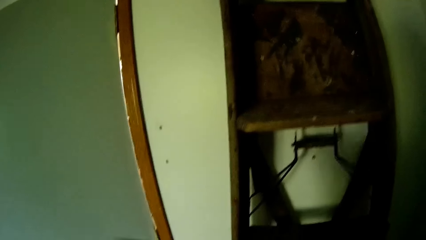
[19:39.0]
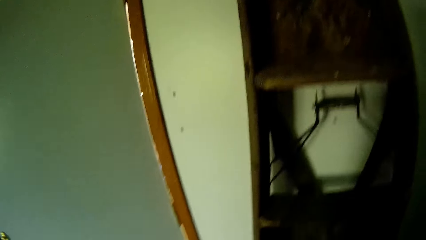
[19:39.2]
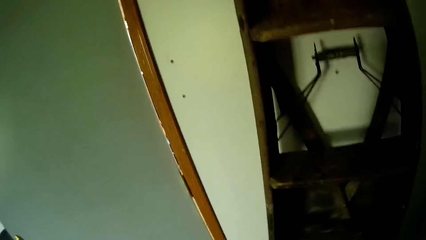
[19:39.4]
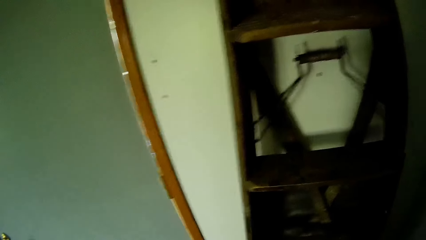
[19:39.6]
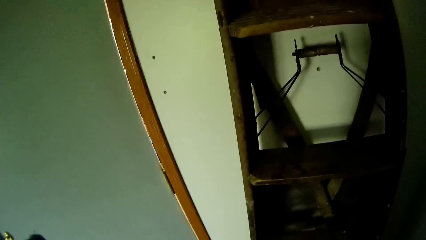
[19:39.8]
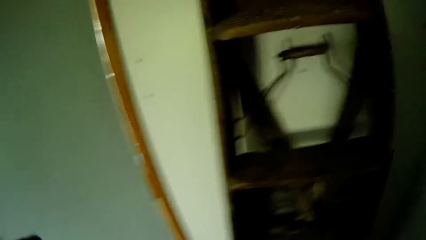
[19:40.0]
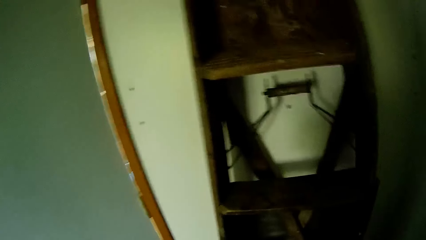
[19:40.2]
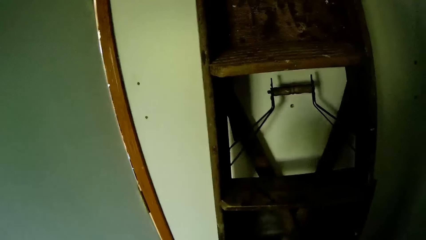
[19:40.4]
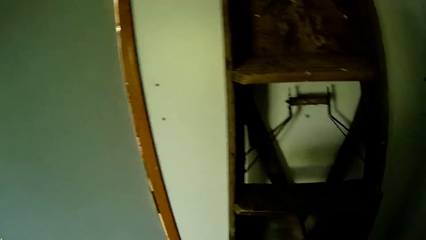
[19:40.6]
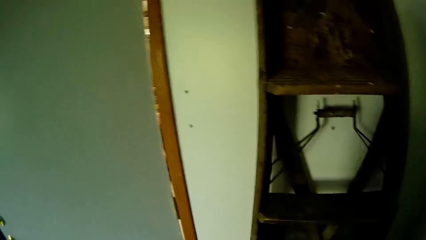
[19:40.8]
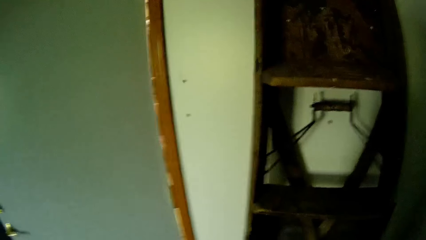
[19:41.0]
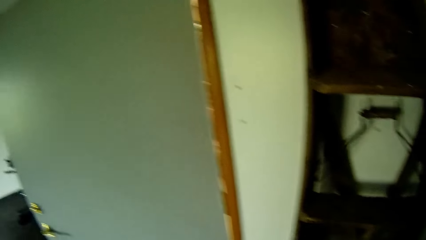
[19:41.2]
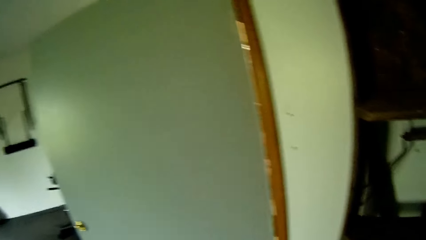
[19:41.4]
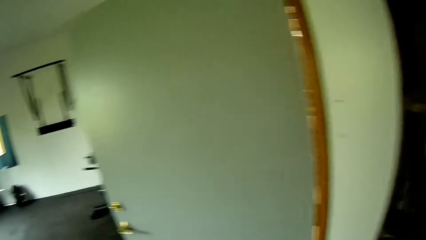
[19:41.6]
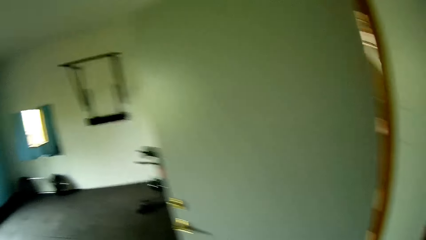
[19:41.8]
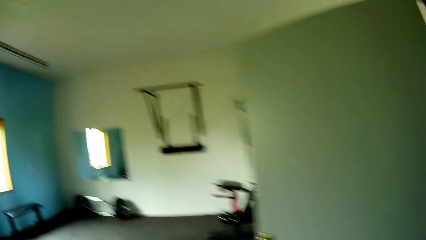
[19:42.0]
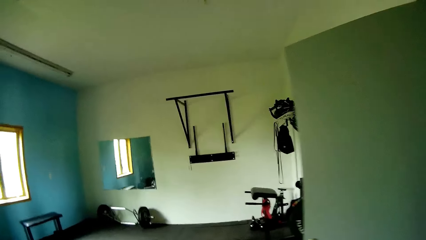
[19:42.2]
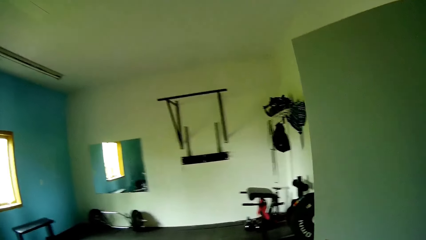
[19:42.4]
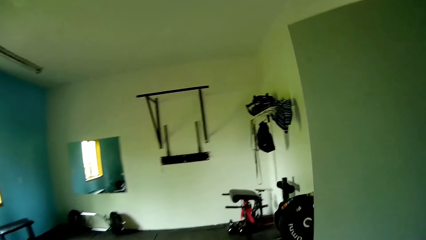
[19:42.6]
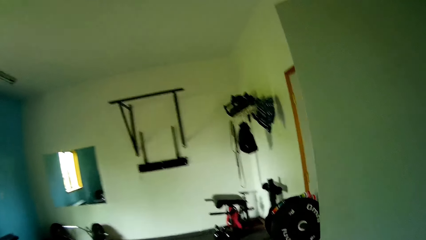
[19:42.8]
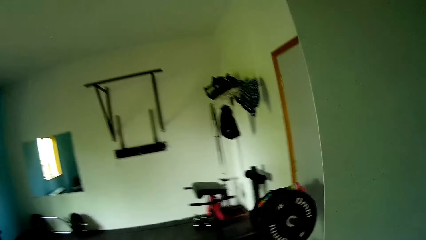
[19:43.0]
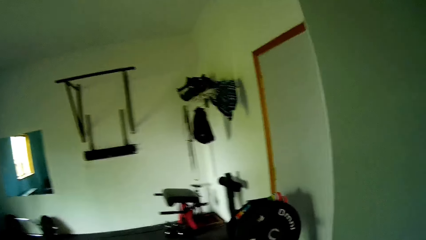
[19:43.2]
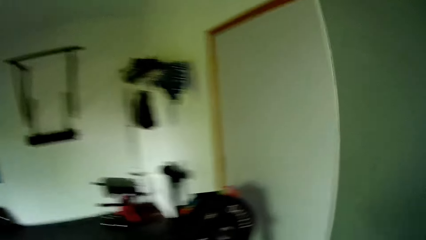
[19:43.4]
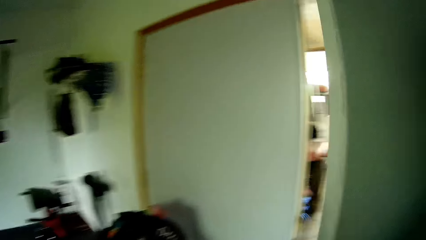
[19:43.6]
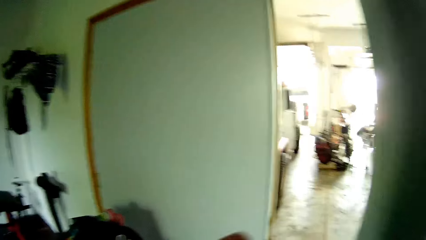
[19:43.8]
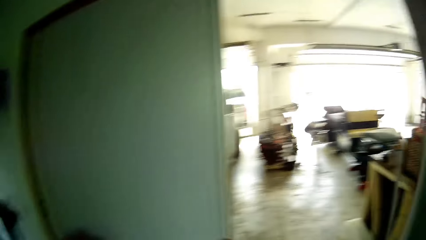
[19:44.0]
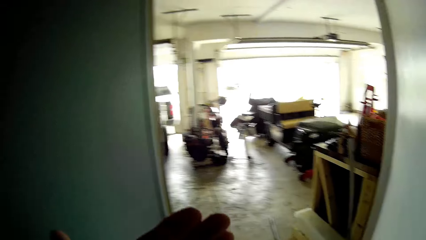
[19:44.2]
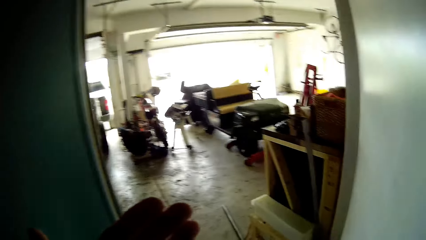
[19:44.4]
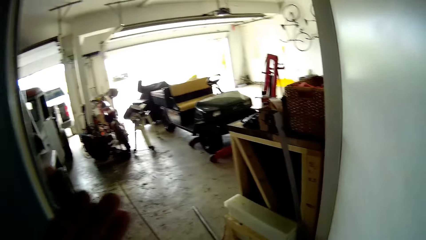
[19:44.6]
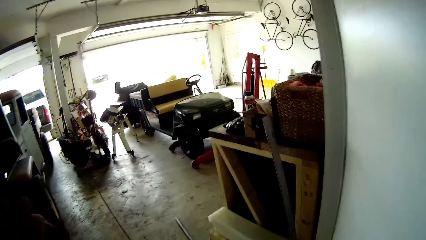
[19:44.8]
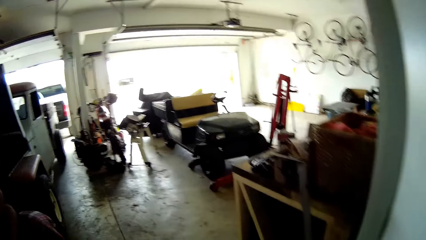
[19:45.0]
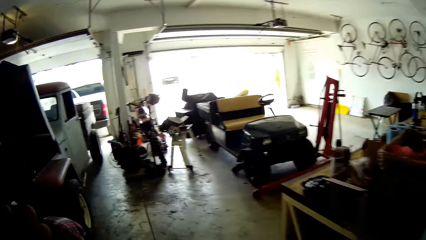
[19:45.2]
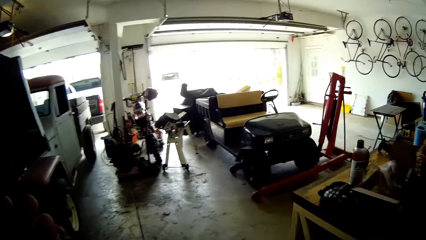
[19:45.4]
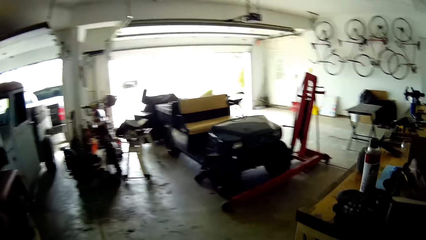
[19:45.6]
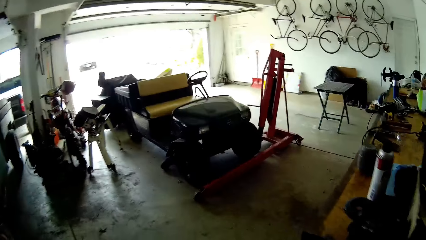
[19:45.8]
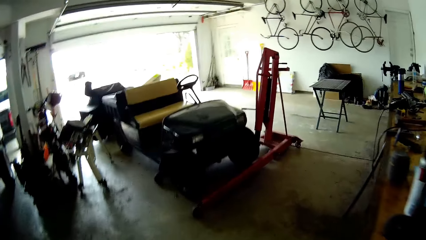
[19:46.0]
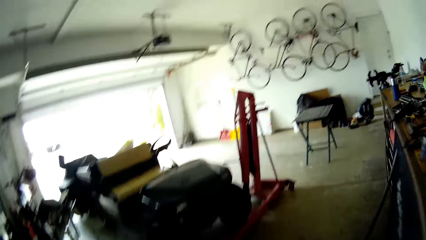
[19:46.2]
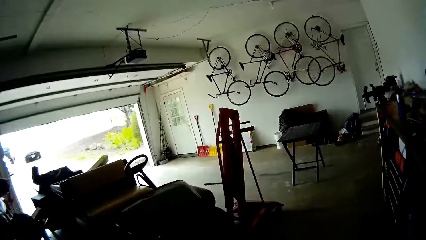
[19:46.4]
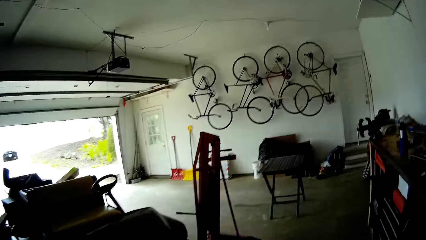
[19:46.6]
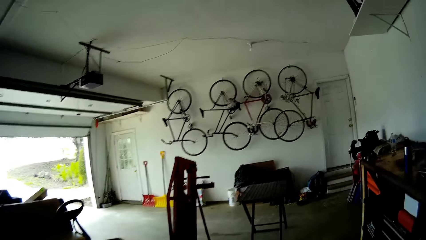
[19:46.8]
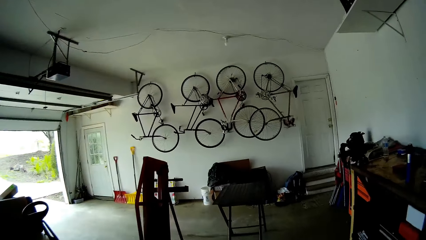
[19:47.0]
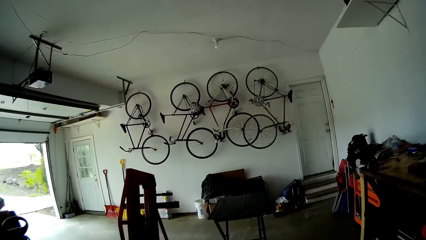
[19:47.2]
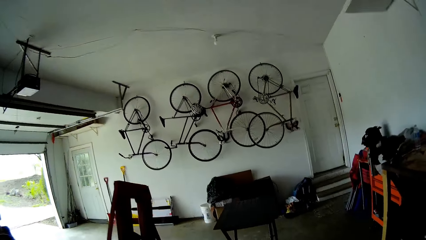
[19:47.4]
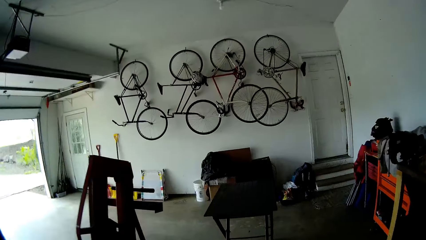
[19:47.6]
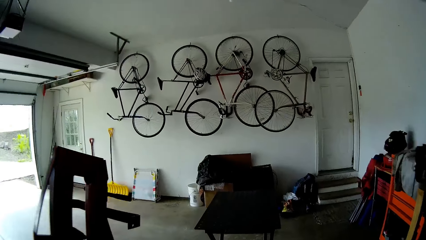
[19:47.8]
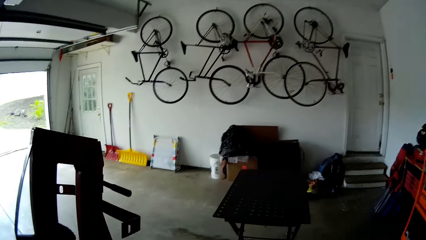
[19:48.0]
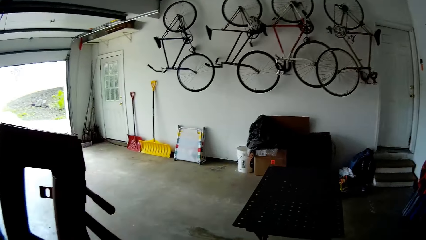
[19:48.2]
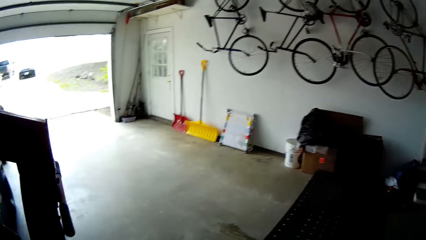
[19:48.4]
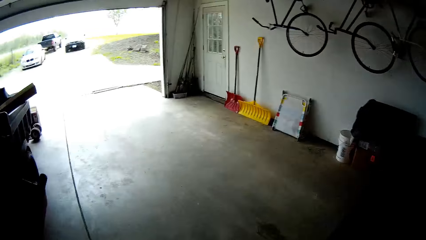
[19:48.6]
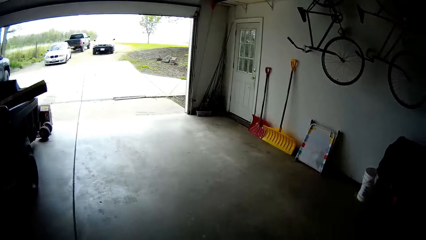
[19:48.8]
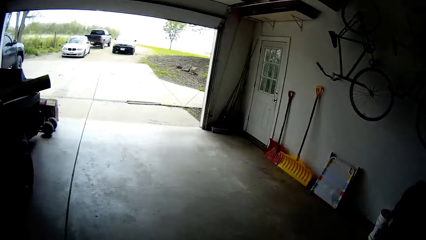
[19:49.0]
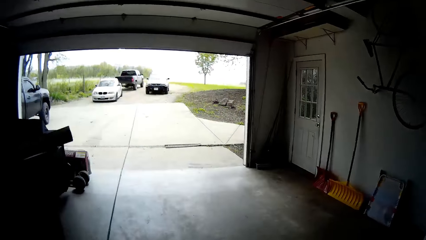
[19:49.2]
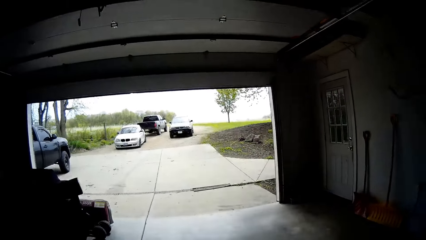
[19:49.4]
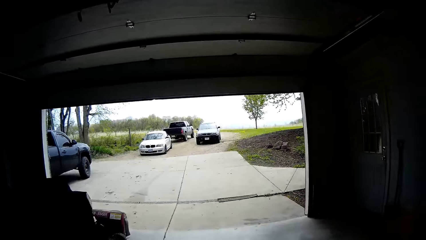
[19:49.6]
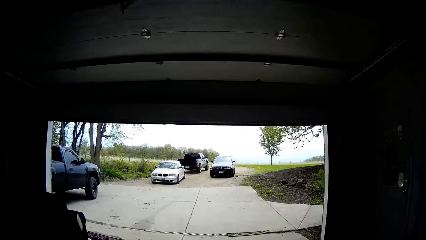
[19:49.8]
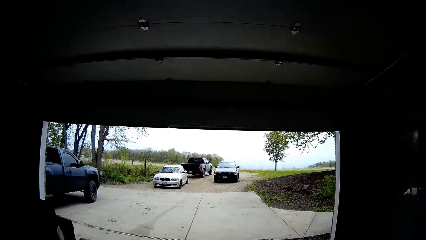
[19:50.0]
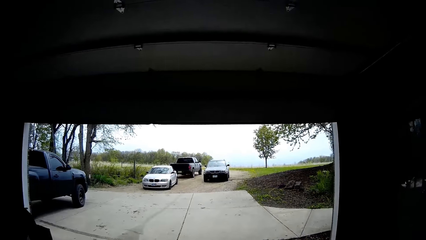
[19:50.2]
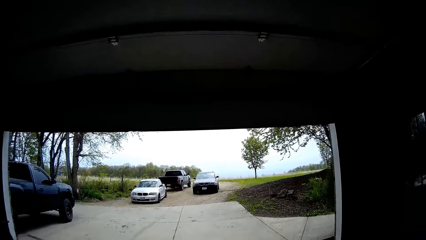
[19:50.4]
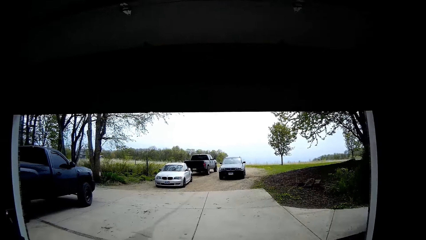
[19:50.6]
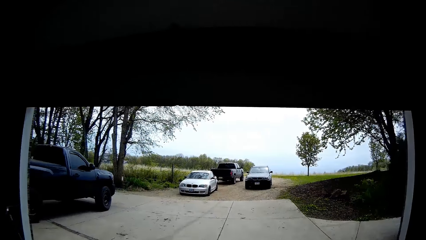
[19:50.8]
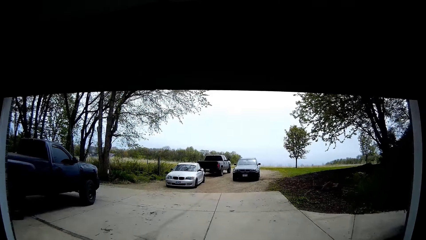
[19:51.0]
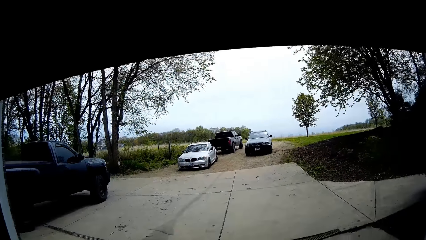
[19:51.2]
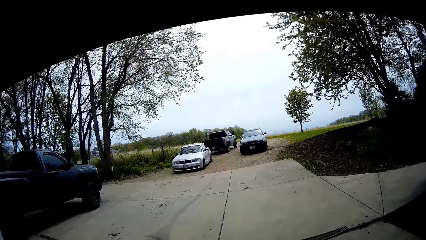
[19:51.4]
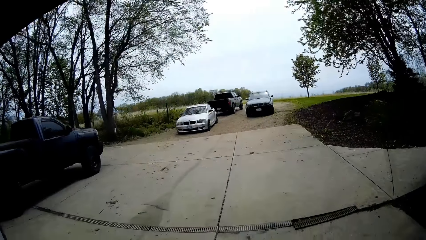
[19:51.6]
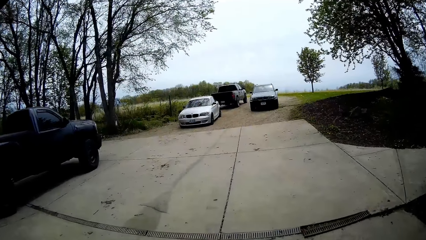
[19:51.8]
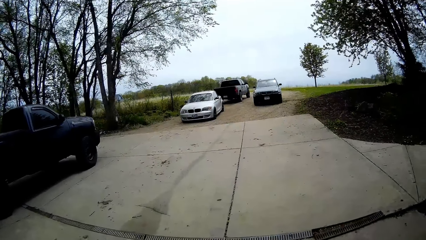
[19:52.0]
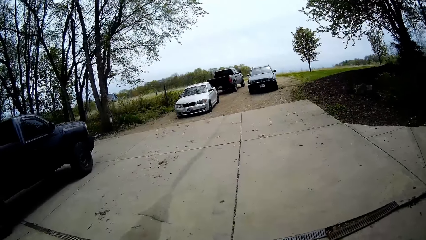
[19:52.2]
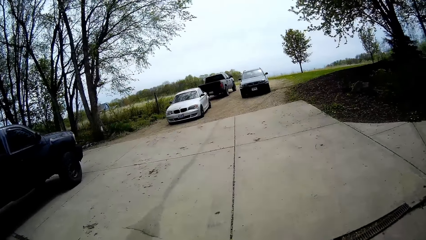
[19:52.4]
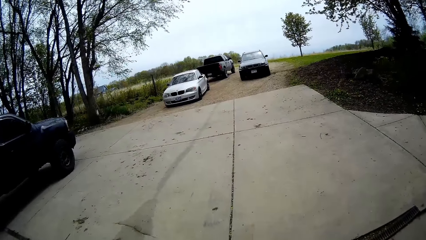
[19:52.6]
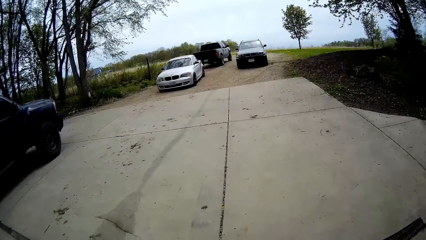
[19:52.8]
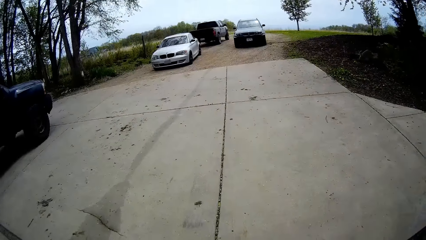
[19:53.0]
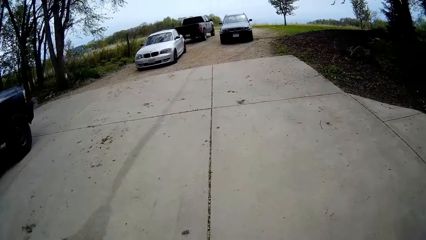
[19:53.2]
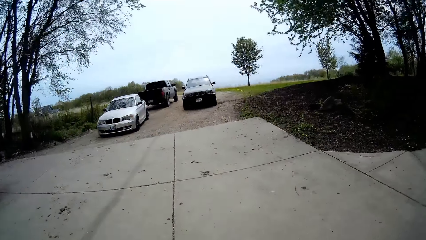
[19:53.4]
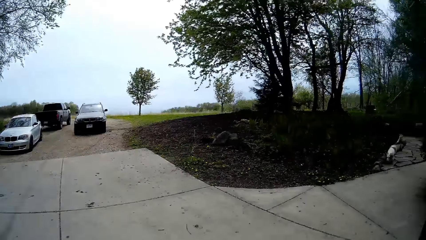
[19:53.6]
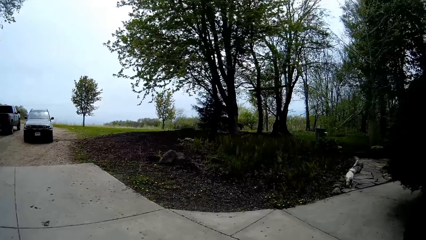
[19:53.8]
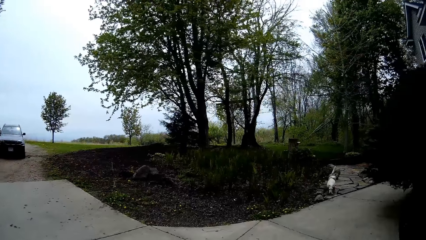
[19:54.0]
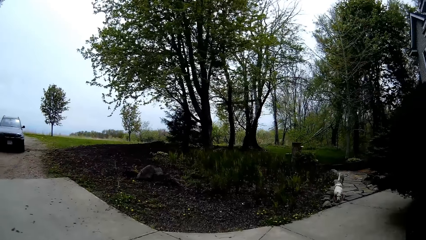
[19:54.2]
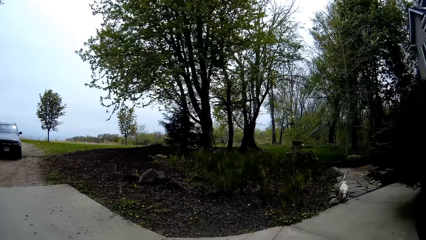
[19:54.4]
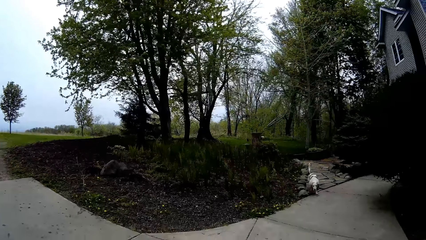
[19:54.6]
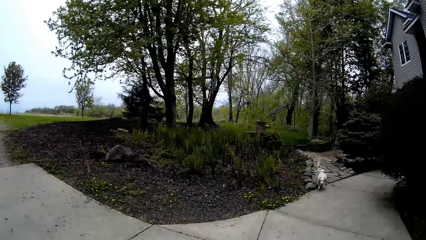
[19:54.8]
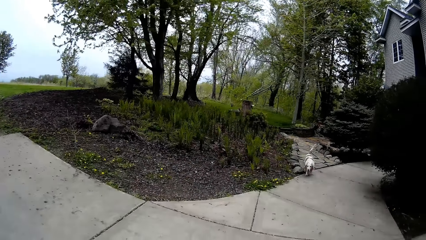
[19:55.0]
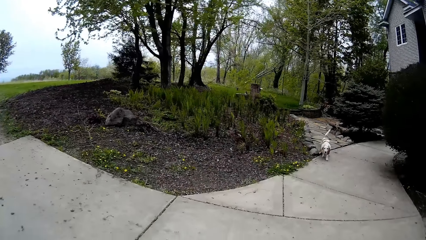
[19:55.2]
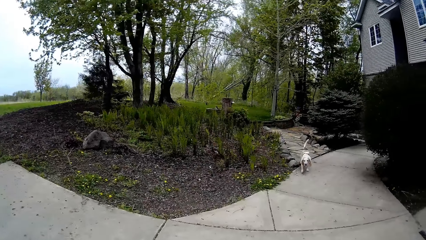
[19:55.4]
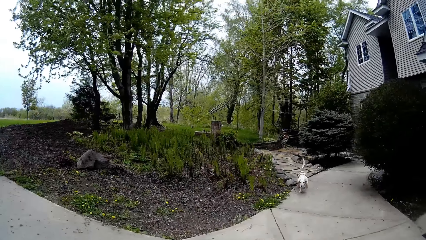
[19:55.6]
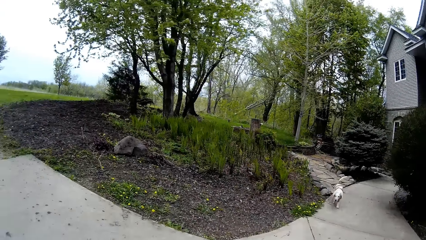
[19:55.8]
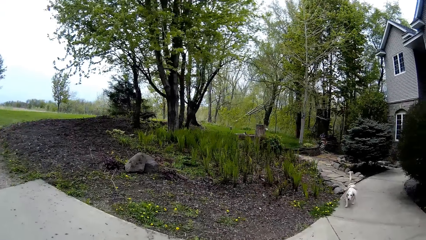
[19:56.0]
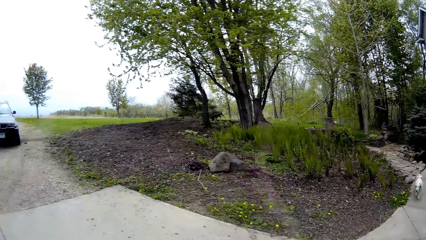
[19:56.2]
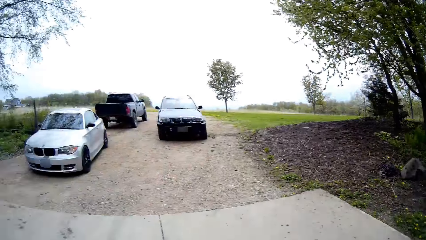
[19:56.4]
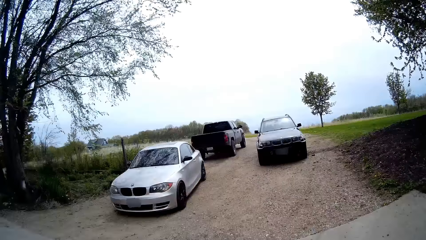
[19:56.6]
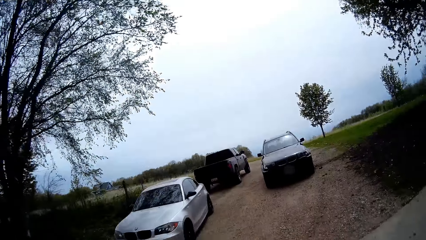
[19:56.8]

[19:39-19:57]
The camera wearer walks to the garage. They walk out of the room. They walk out of the workshop. They look at a dog and call the dog.
